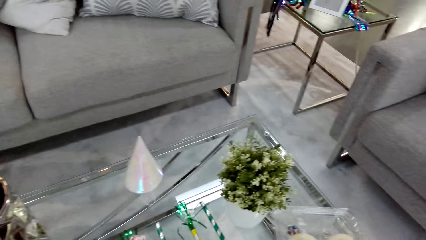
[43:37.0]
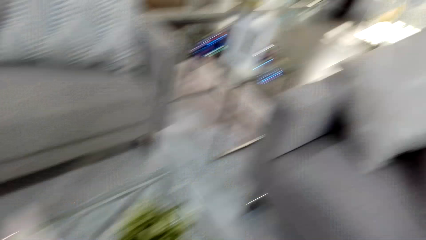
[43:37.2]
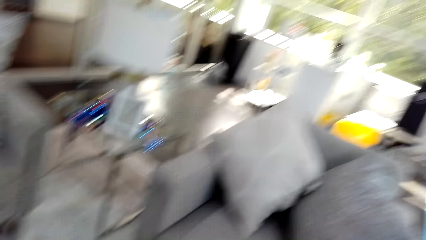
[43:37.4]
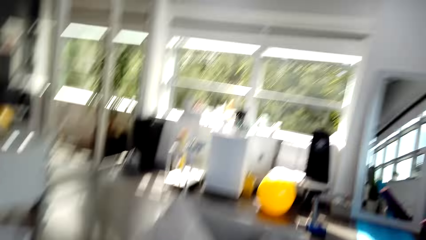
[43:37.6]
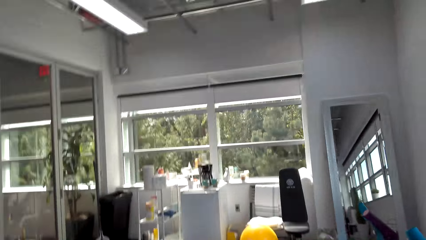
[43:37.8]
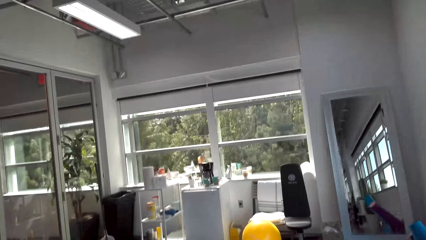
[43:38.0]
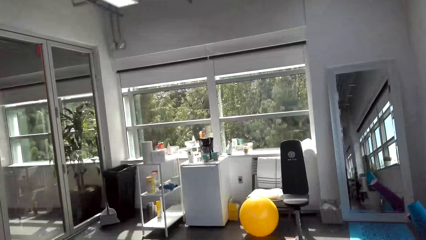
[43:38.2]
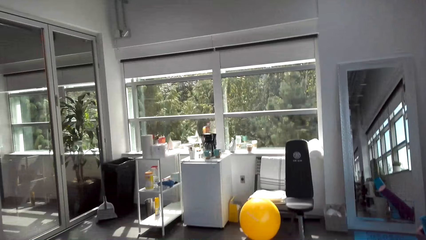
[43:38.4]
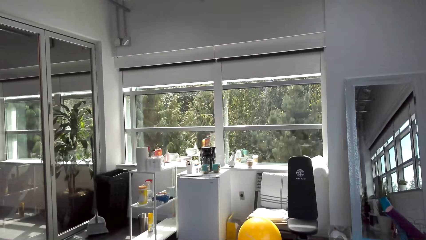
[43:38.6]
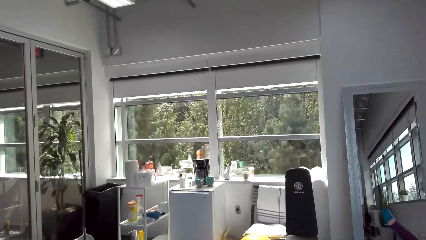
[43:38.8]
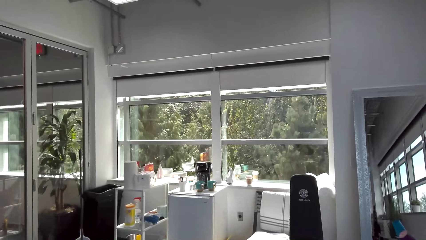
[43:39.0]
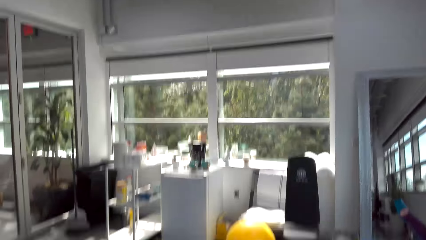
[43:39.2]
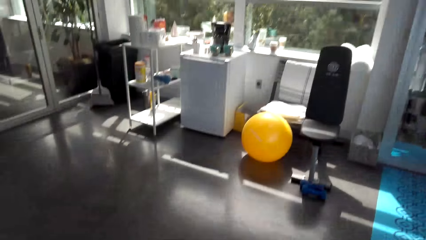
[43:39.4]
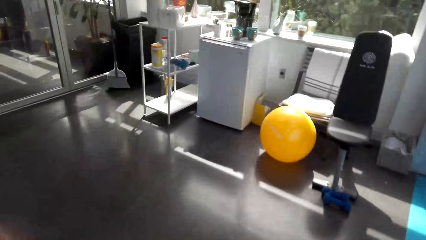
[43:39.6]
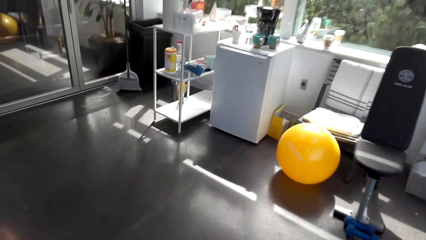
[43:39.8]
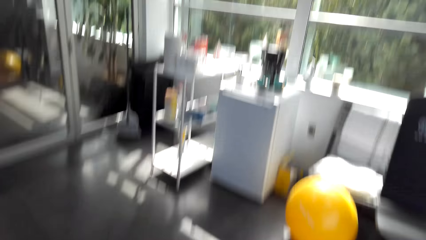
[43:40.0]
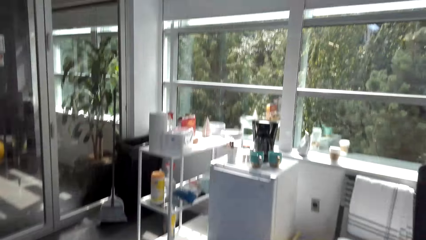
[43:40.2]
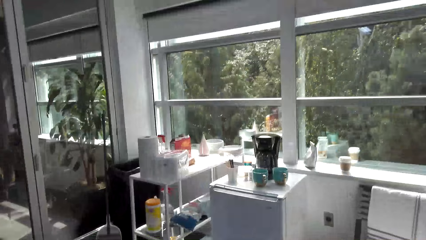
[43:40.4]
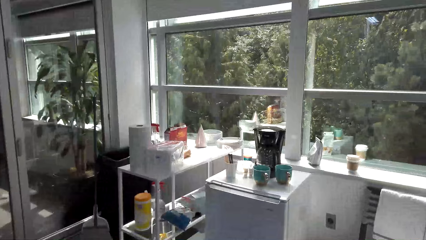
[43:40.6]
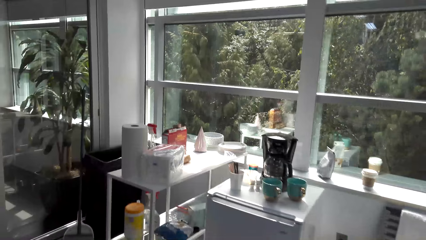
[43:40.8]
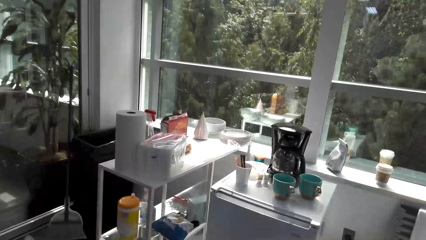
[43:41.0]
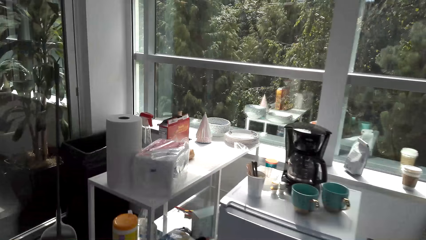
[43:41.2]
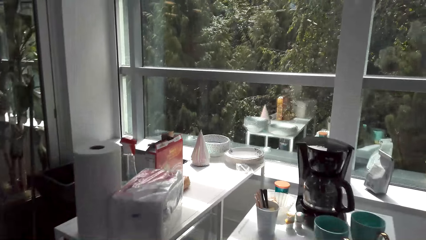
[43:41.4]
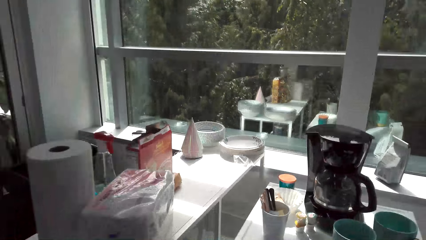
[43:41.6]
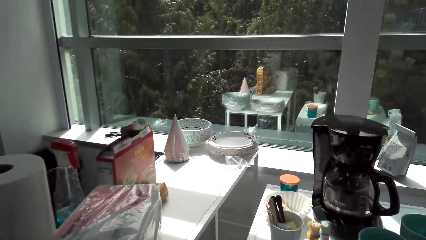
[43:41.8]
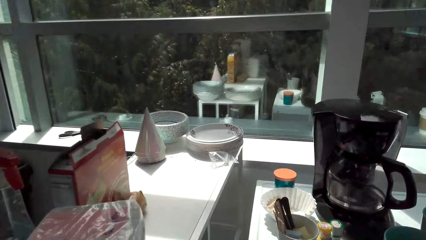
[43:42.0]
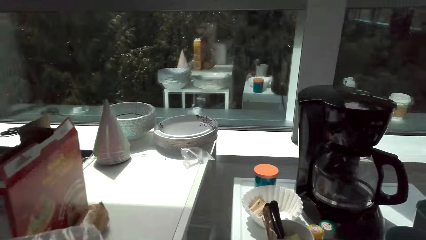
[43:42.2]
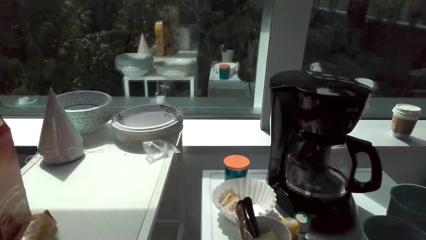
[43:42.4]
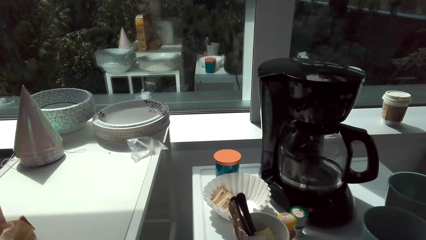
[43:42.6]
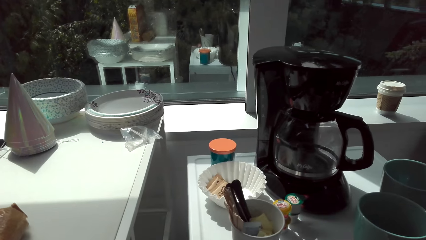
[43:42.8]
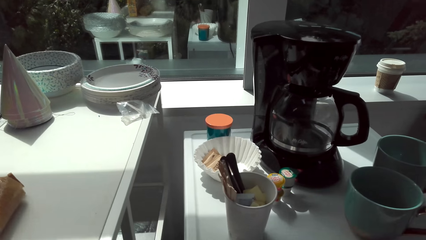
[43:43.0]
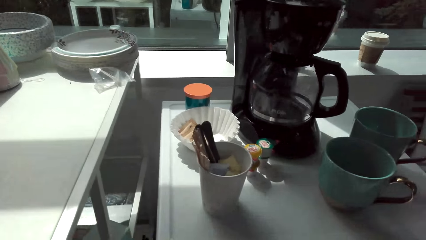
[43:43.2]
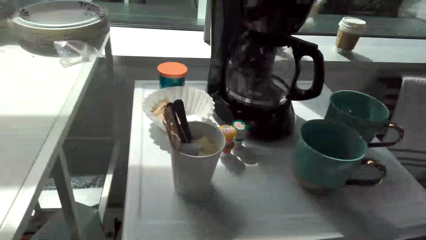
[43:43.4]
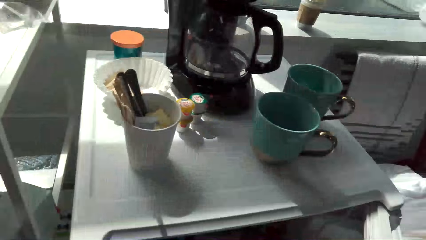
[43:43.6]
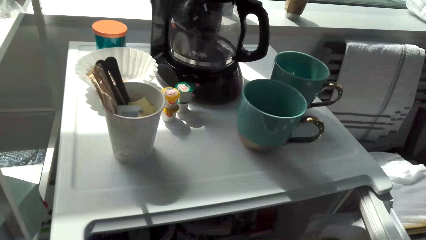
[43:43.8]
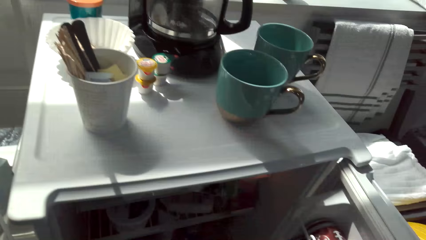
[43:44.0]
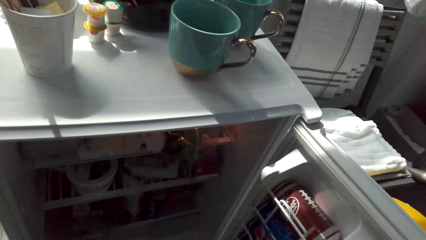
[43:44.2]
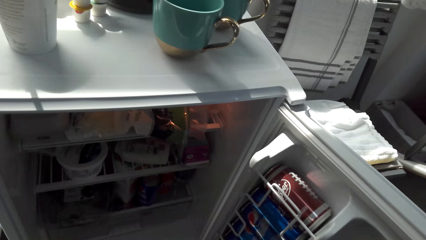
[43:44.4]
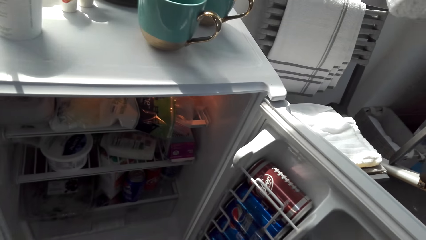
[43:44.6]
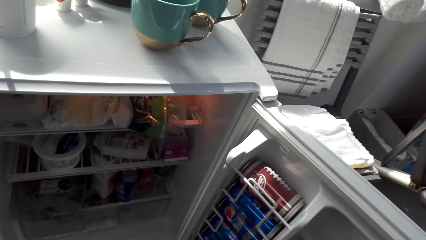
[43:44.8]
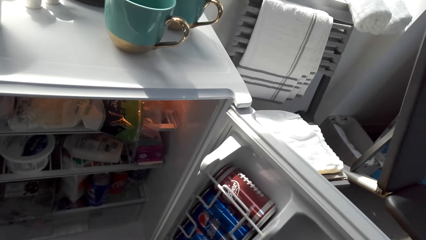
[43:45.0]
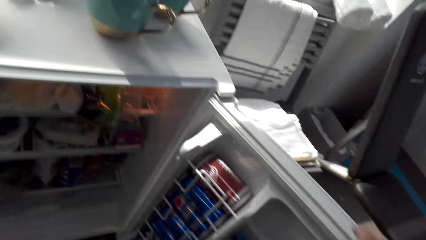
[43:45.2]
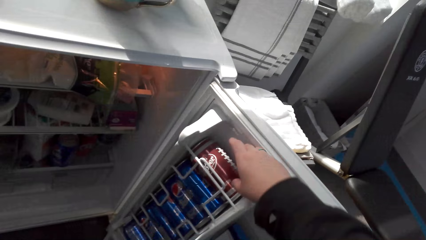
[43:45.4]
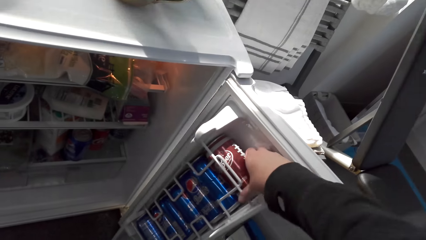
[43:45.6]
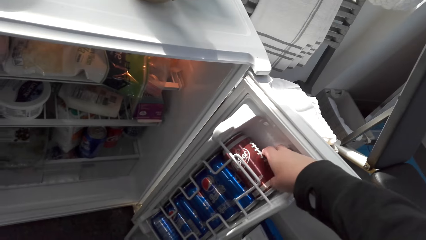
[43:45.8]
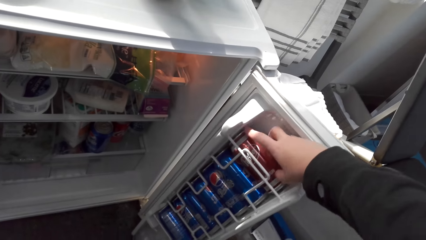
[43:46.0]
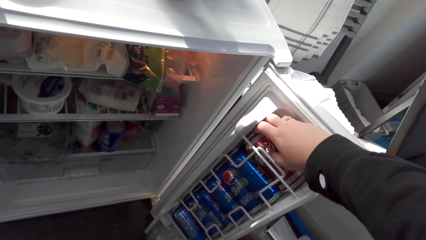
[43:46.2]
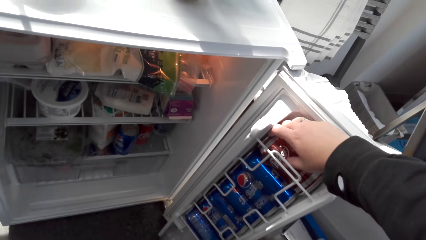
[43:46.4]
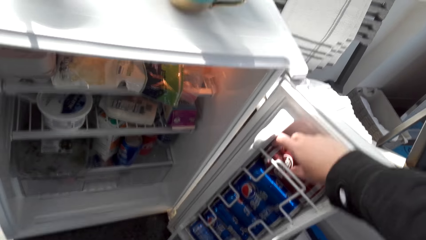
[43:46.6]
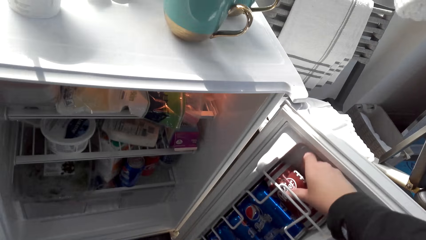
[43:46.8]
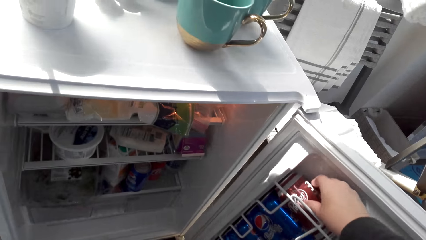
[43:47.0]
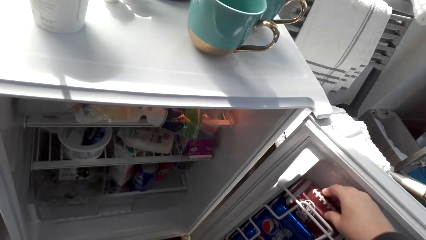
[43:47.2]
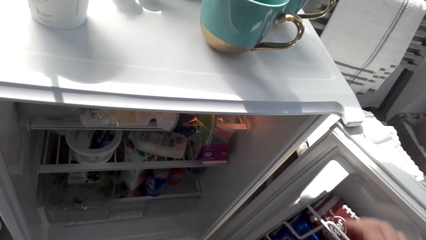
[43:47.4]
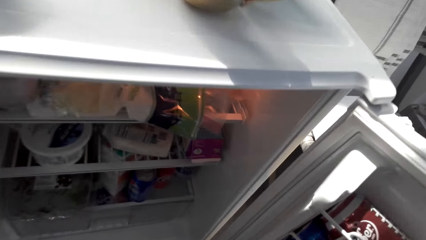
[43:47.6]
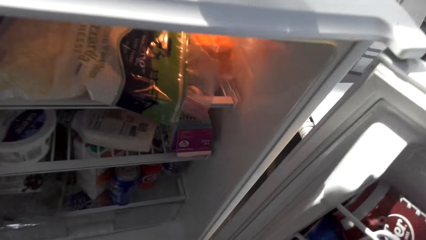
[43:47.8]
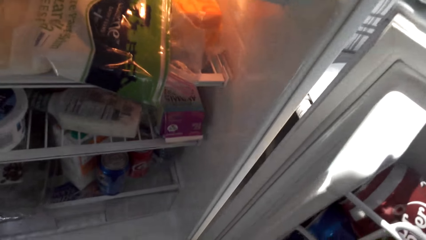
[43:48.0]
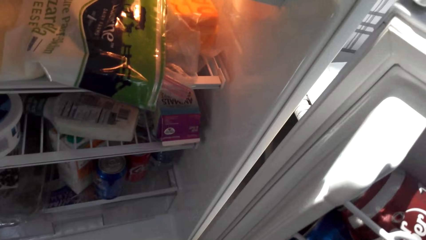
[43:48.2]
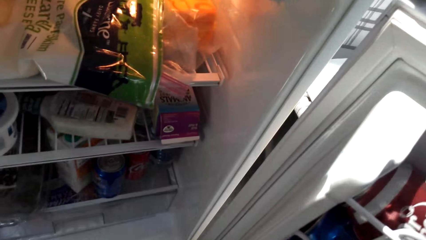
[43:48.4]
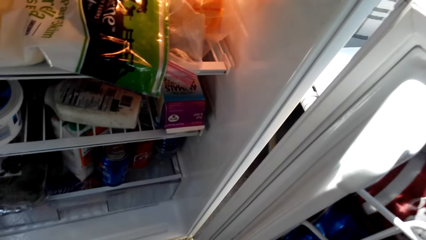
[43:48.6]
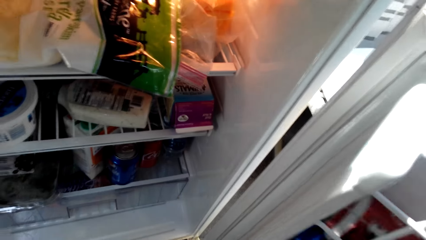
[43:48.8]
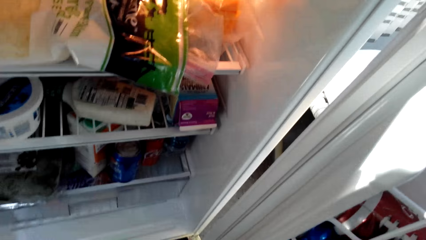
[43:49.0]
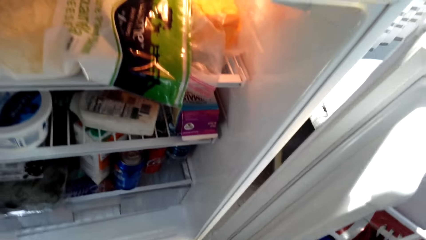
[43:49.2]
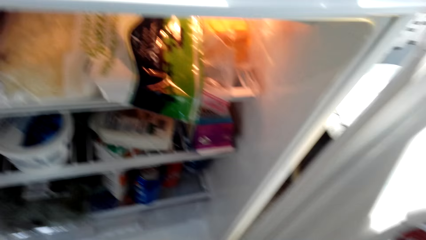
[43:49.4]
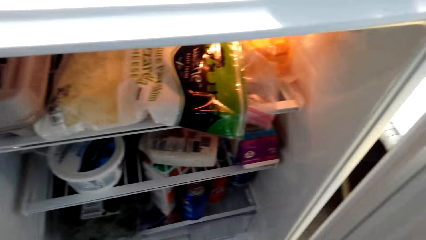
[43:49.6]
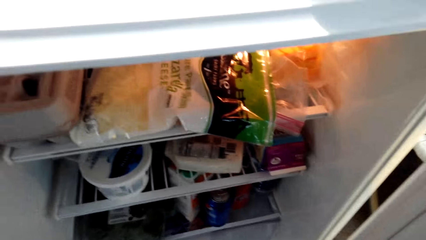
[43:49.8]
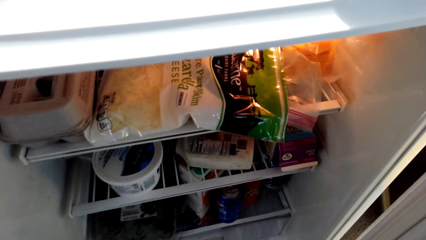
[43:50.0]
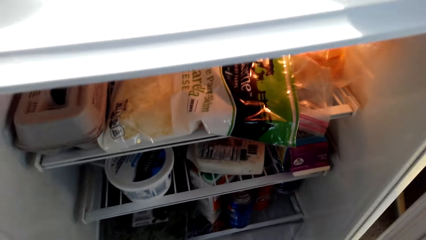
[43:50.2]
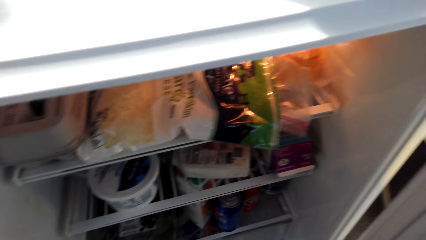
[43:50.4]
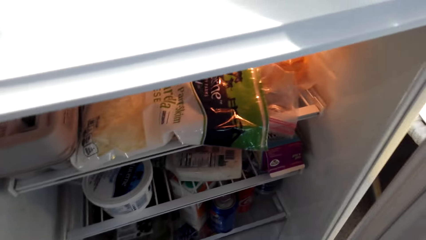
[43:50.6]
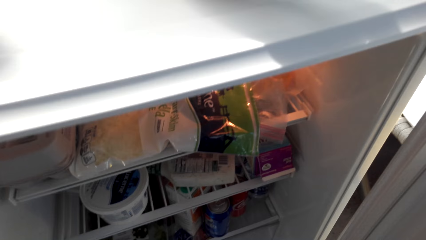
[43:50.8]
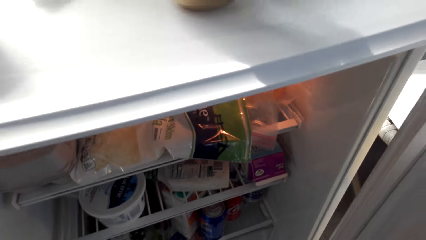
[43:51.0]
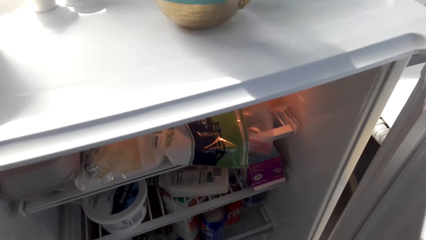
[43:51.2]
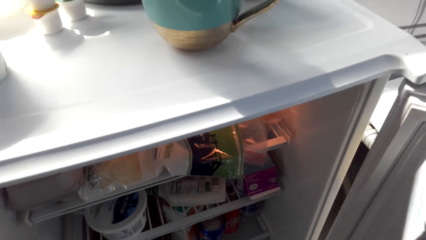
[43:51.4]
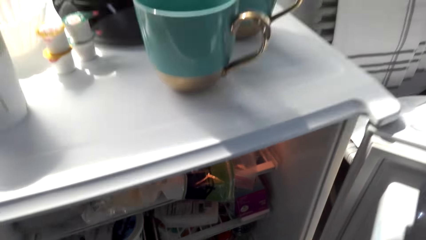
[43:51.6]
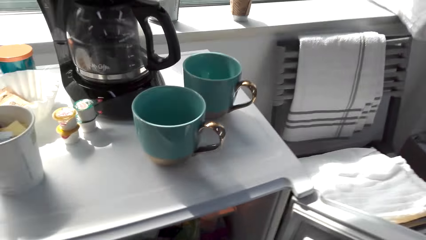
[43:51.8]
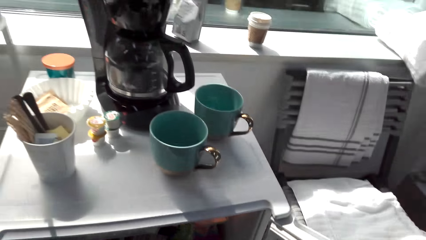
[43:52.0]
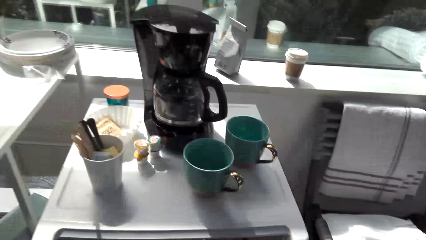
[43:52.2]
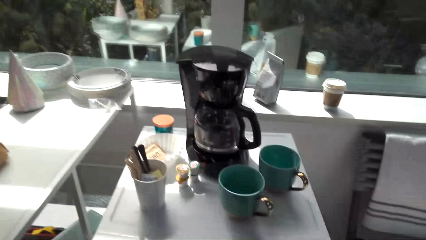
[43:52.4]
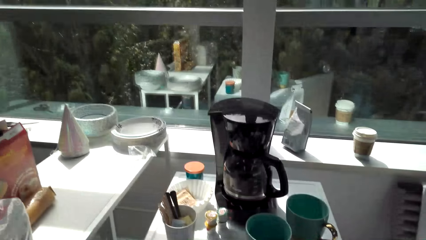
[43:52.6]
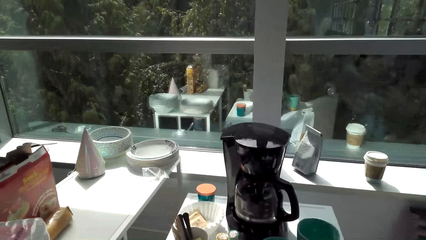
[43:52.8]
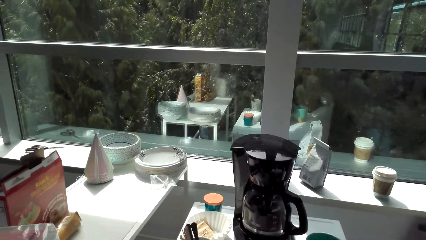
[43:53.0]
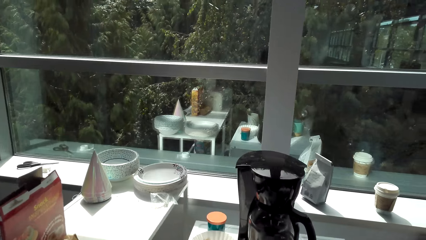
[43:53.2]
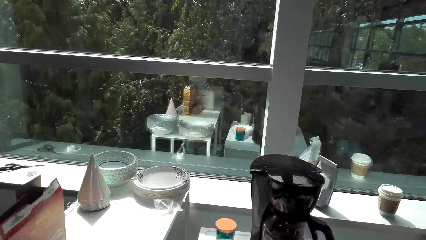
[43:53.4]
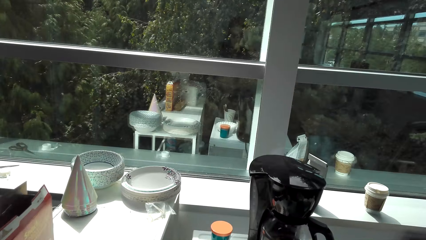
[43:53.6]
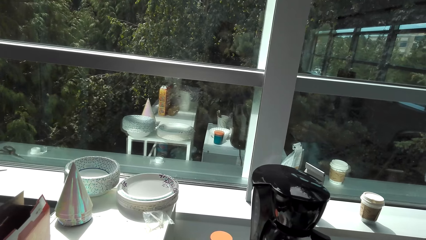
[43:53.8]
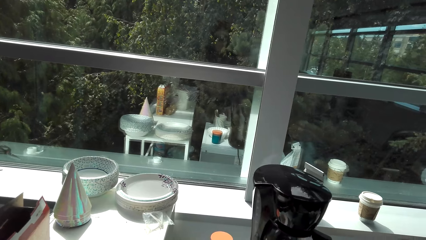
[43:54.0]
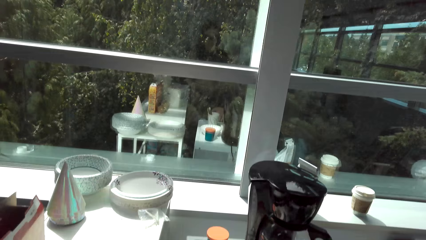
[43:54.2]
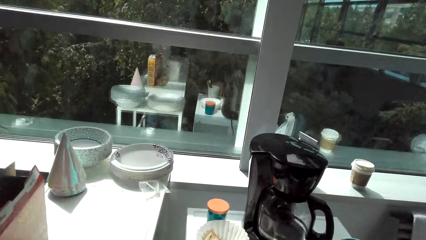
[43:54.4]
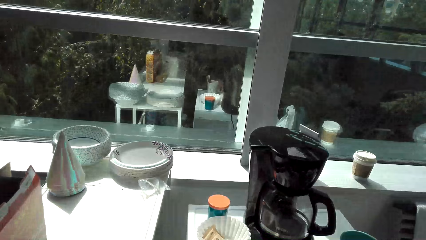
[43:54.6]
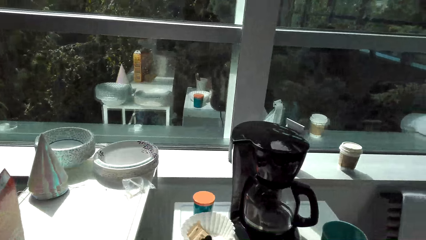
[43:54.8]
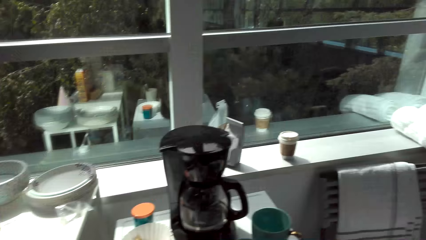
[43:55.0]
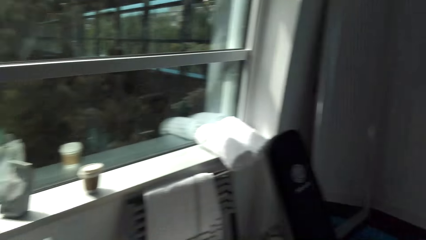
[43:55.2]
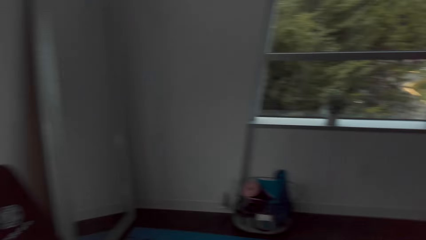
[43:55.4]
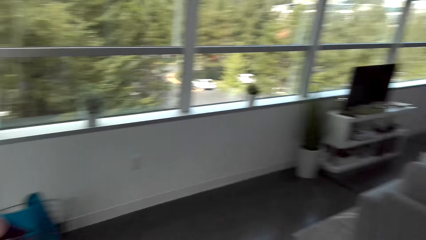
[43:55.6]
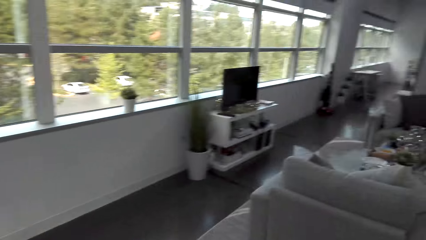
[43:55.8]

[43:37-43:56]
The camera wearer walks to the fridge. They open the fridge. They peep inside the fridge. They grab cans of carbonated drinks from the fridge. They close the fridge and turn around.
